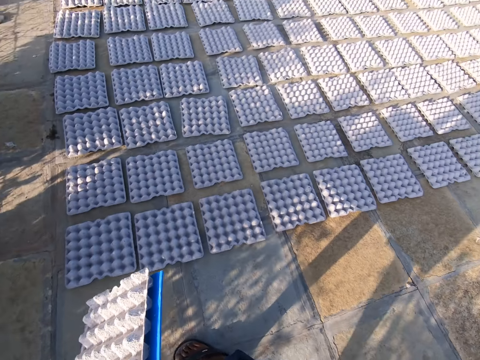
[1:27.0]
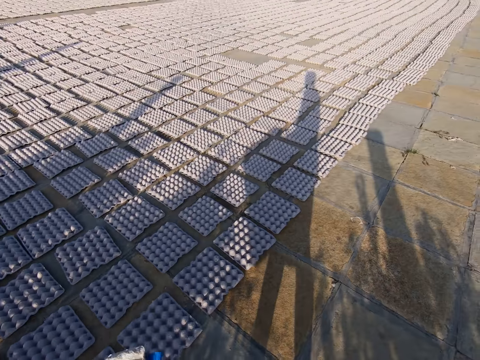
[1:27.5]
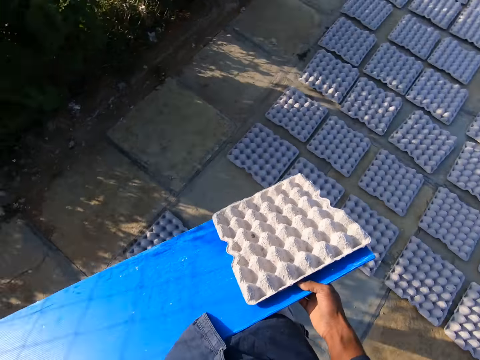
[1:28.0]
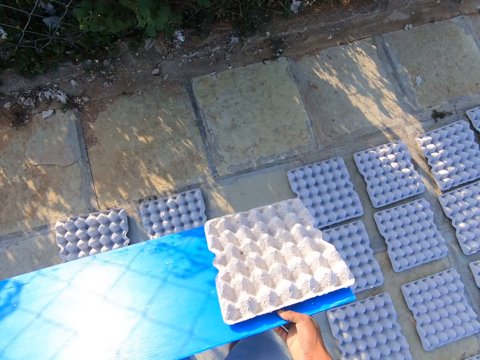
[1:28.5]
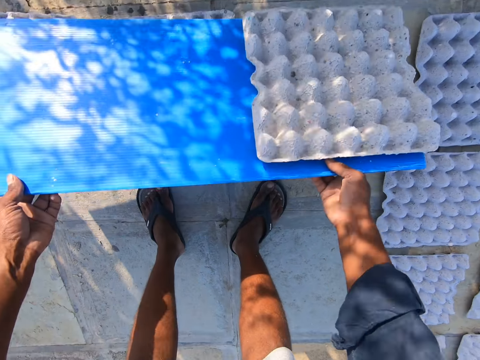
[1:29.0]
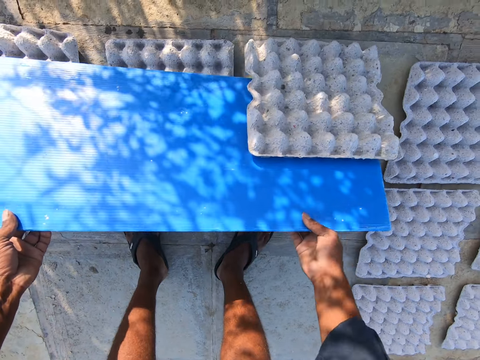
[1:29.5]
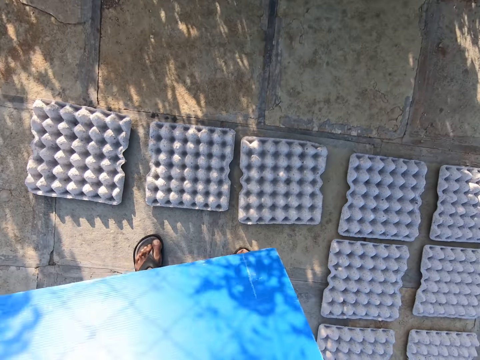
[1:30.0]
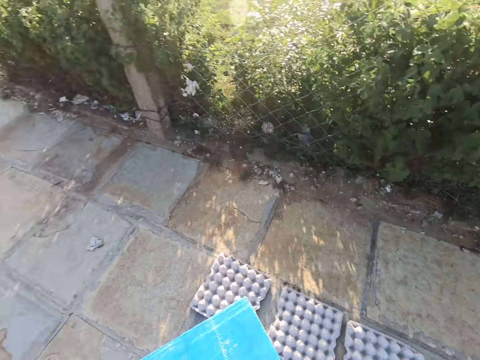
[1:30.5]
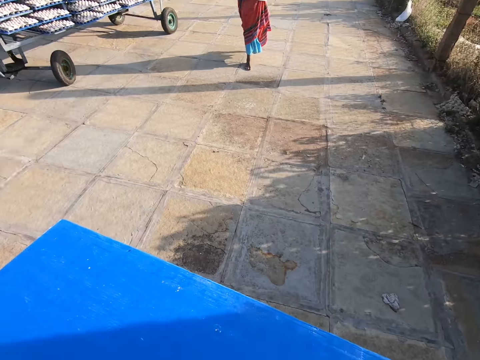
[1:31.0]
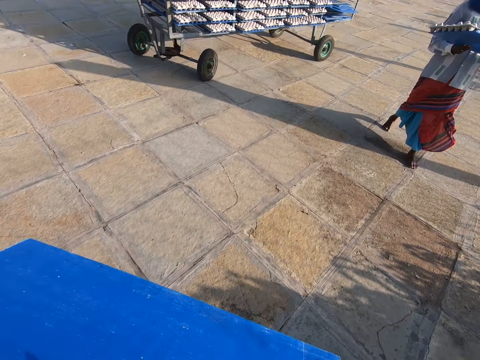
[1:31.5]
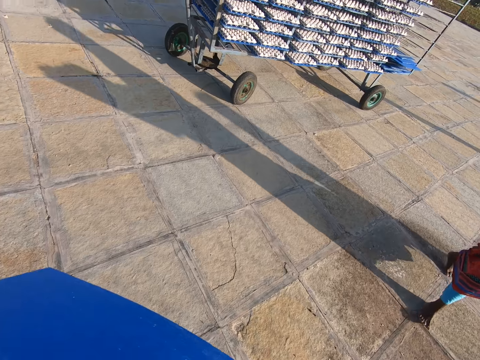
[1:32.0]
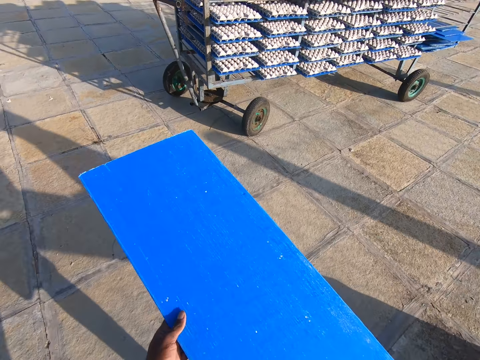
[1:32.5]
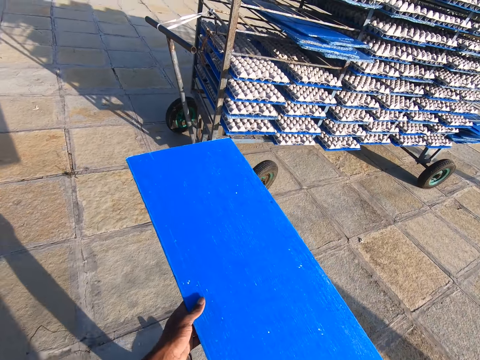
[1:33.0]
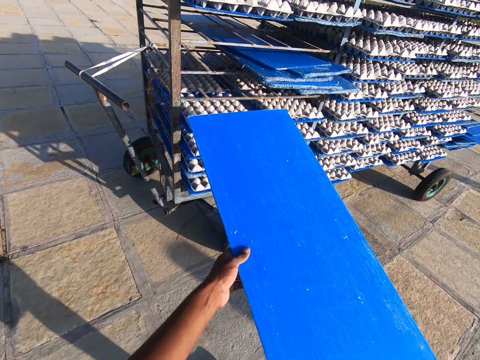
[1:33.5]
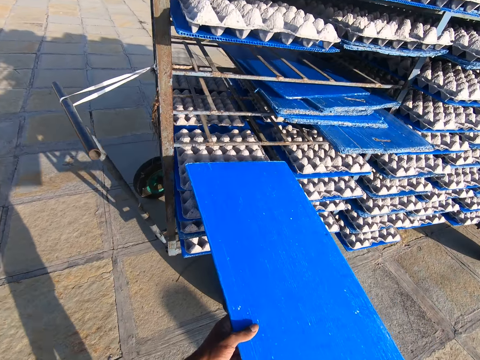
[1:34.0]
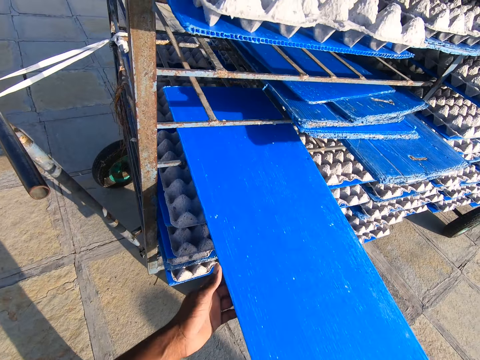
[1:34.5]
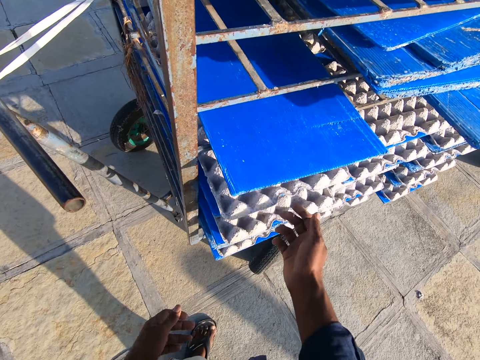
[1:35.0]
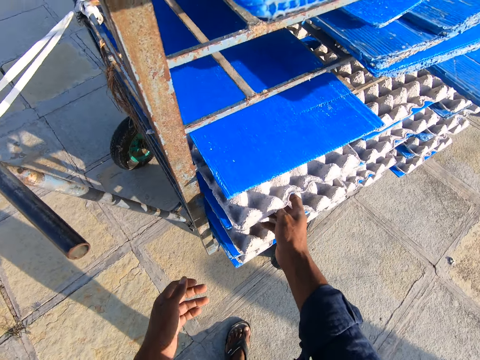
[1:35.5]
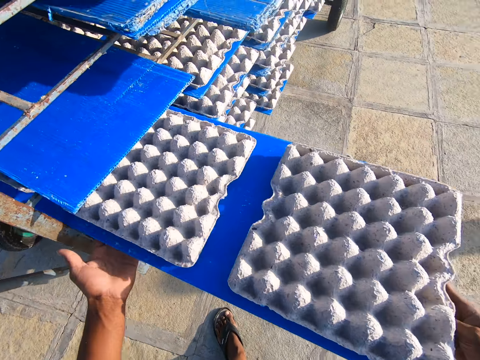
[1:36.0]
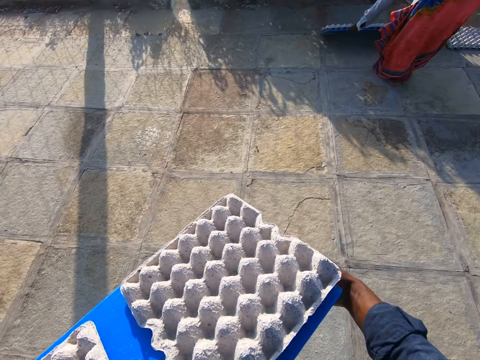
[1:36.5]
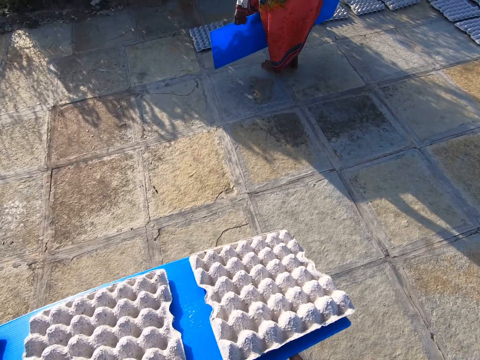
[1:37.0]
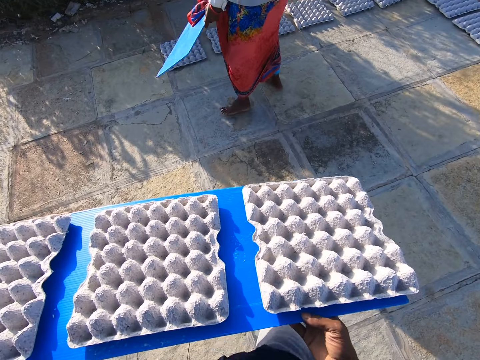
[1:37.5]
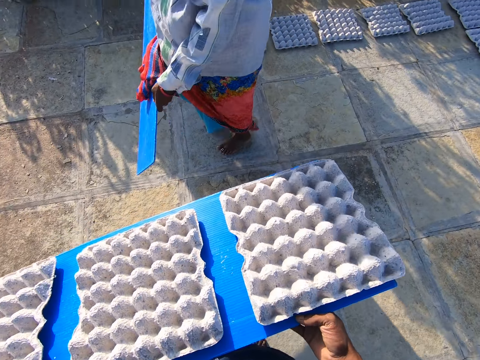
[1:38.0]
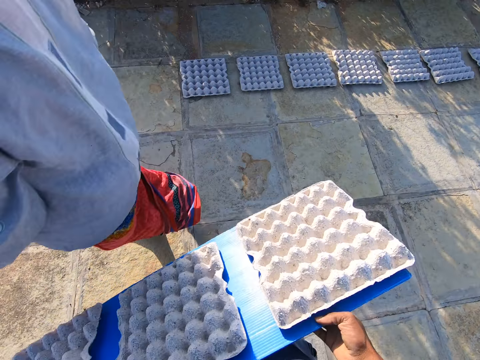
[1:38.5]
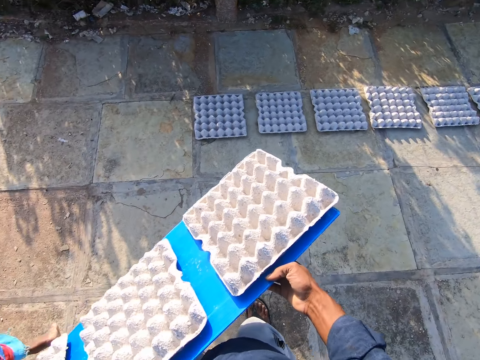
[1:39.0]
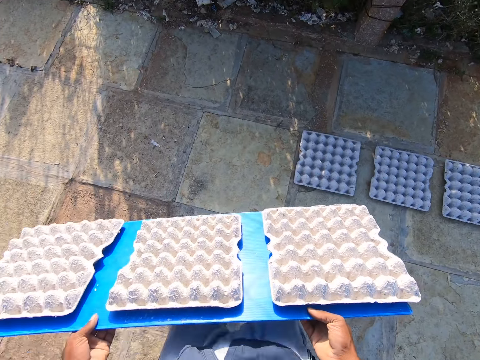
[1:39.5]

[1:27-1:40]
The camera wearer drops the egg tray on the plastic tray on the floor with both hands. They carry the carrier board to the trolley or rack. A man carries crates on a carrier board on the ground. The camera wearer keeps the plastic tray on the rack with both hands. They carry a plastic tray with some egg trays on it from the rack with both hands. They pick crates in the carrier board from the trolley. The man drops the crates on the ground from the carrier board and carries the board on the ground.

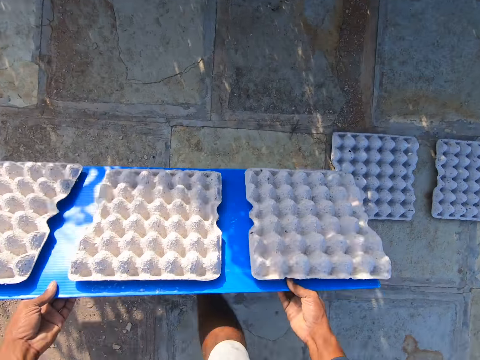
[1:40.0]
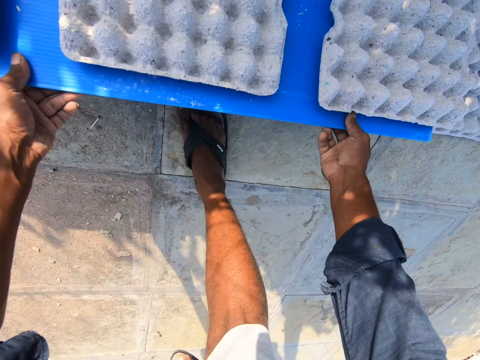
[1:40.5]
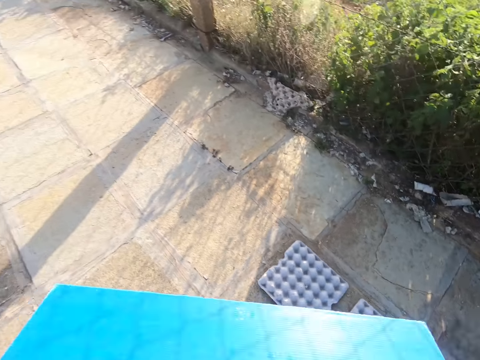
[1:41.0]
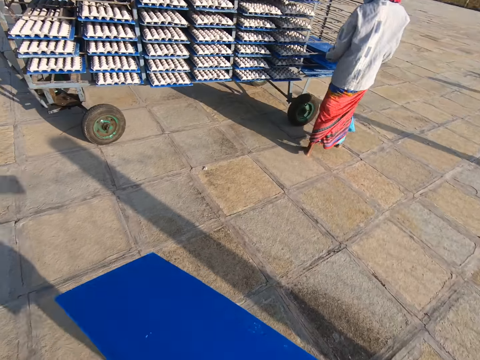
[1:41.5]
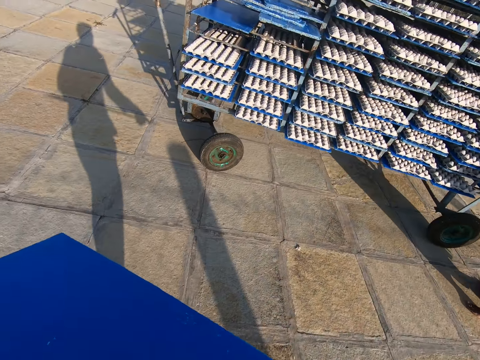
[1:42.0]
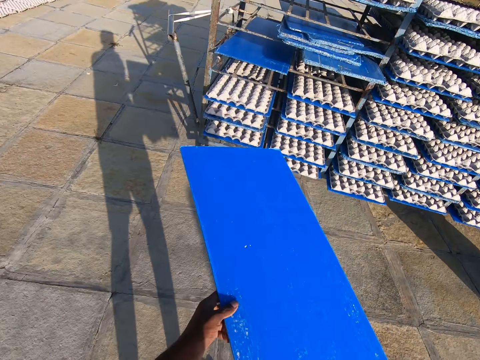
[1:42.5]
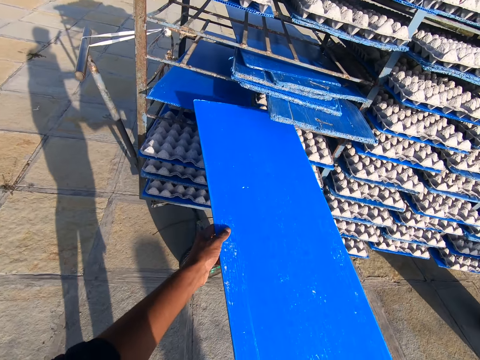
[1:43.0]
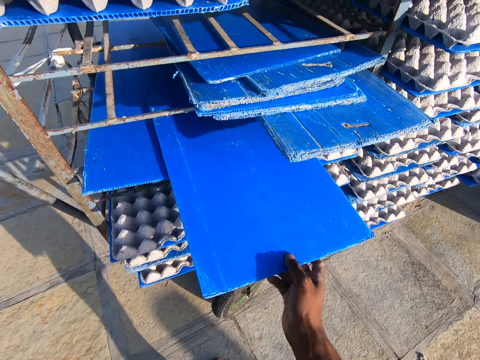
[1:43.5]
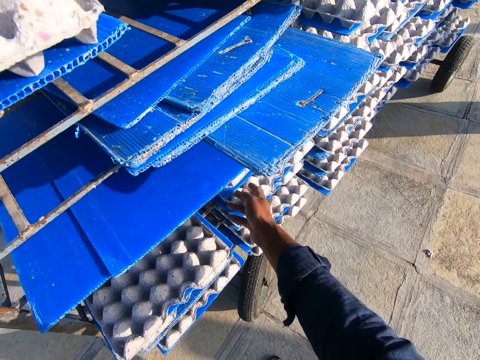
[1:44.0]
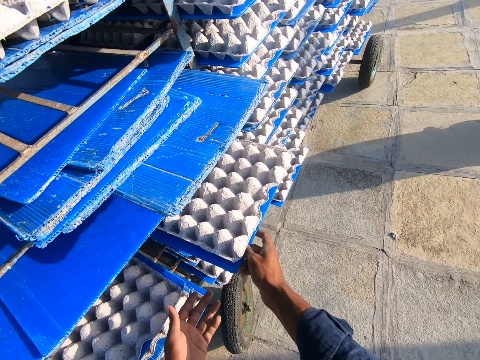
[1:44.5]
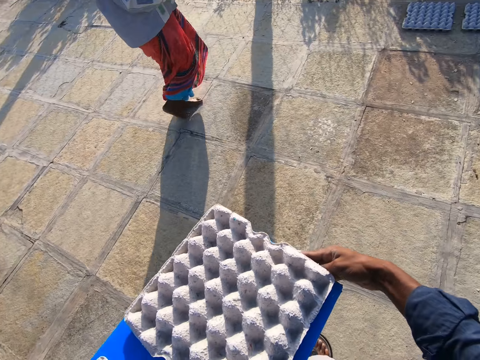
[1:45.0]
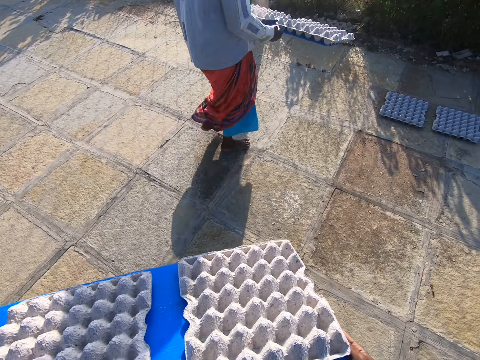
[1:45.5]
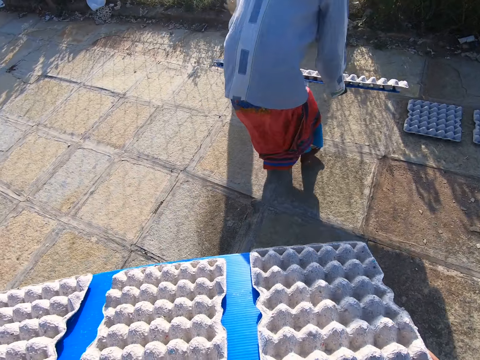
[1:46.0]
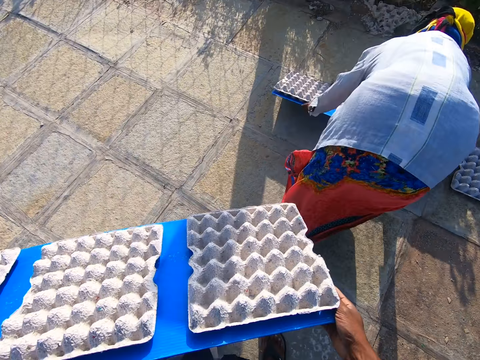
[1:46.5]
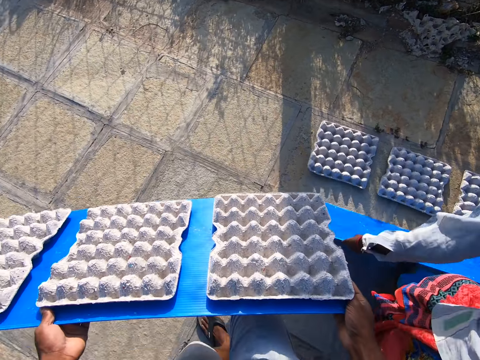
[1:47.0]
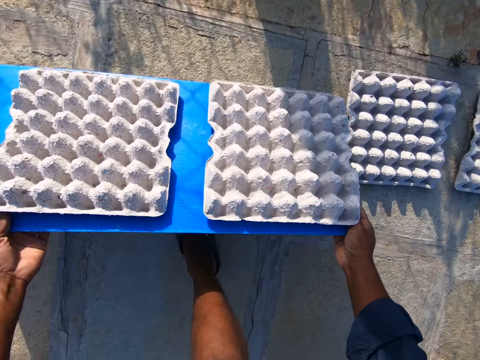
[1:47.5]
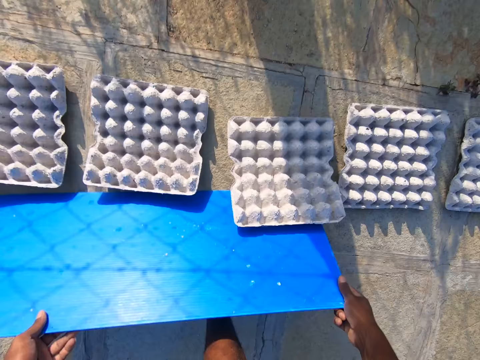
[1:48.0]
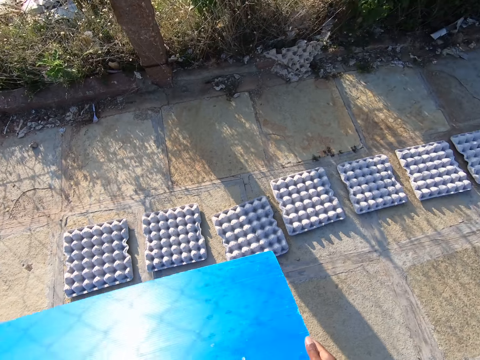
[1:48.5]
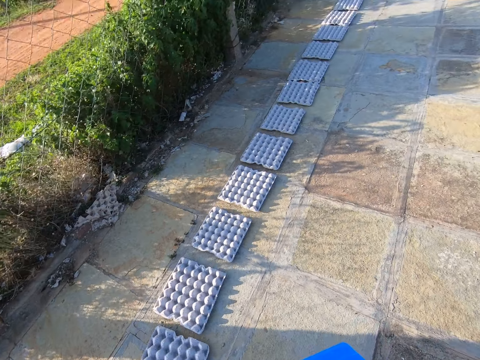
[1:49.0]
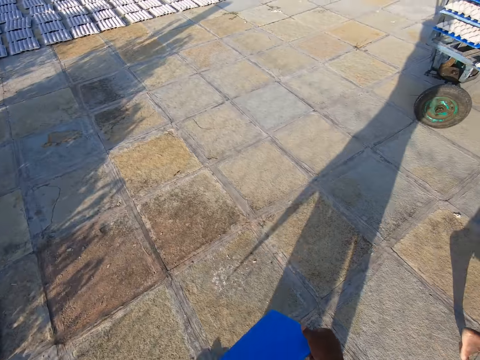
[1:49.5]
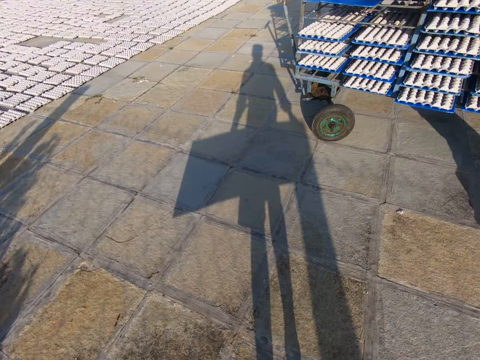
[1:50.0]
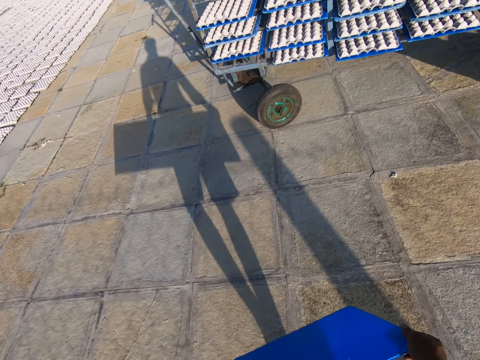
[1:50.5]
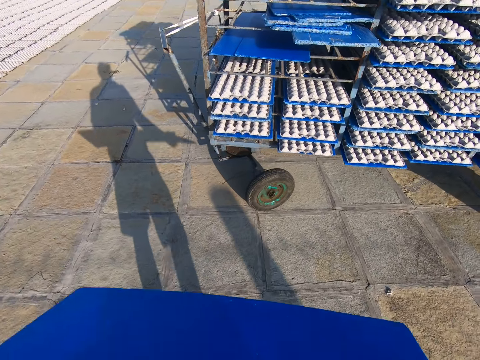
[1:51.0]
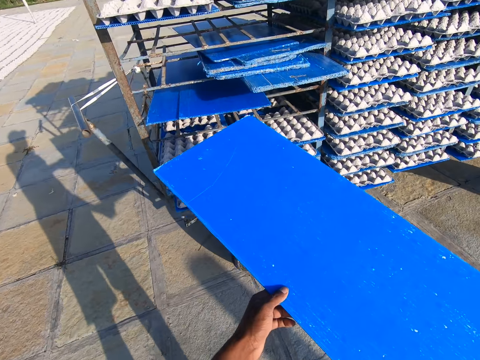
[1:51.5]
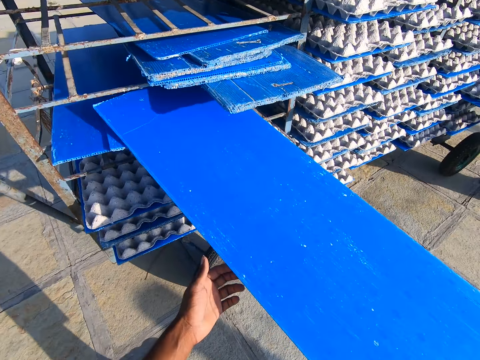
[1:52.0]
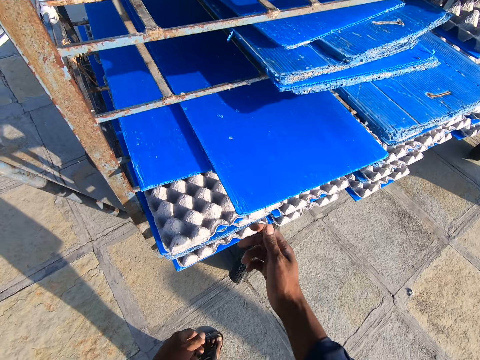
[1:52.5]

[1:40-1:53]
The camera wearer drops the egg trays on the plastic tray on the floor with both hands. A man keeps a plastic tray on the rack or trolley with both hands. The camera wearer carries the carrier board to the trolley. The man keeps the plastic tray on the rack with both hands again. The camera wearer drops the carrier board on the trolley. They carry a plastic tray with some egg trays on it from the rack with both hands. The man holds a plastic tray with egg trays on it with both hands. The man carries the plastic tray with some egg trays on it from the rack with both hands. The man drops crates from the board on the ground. The camera wearer drops the egg trays on the plastic tray on the floor with both hands. They carry the carrier board to the trolley. They keep the plastic tray on the rack with both hands.
